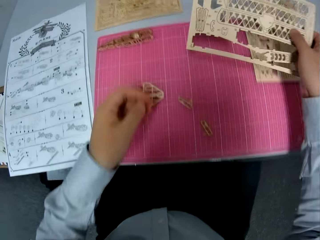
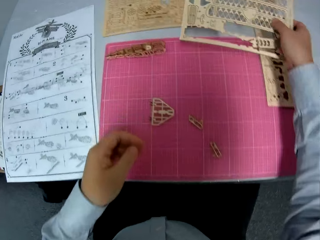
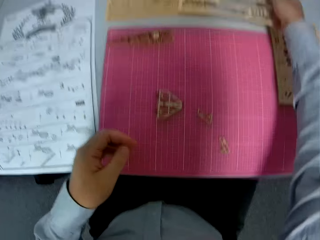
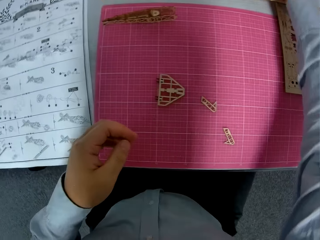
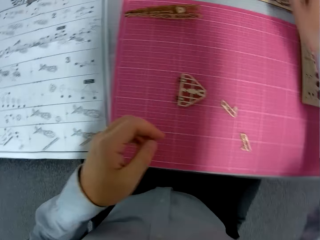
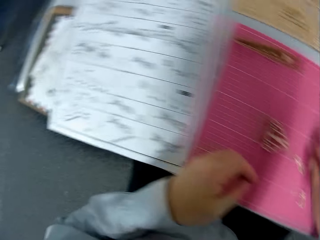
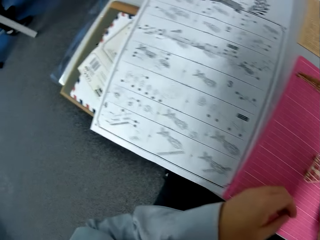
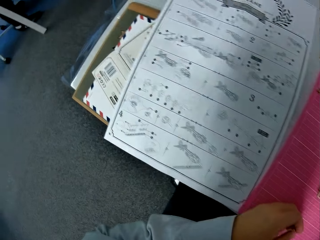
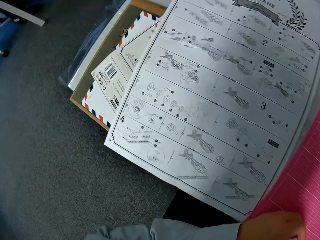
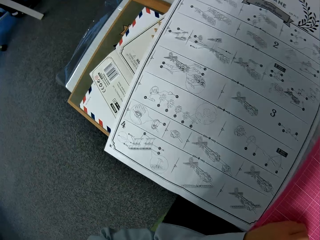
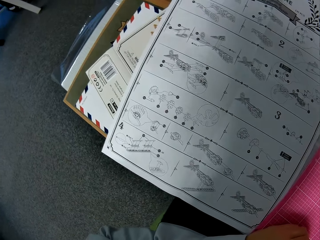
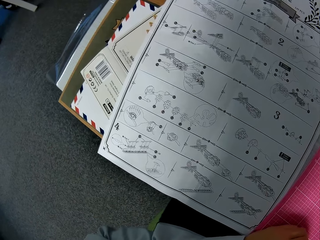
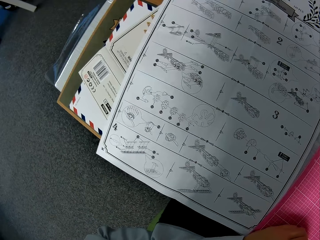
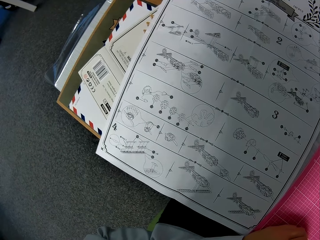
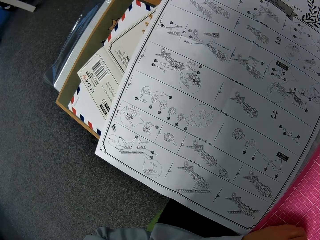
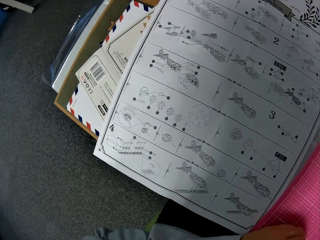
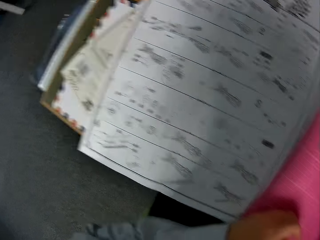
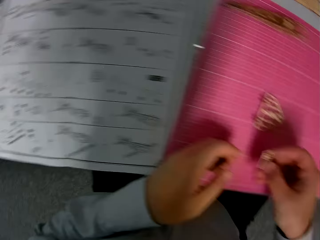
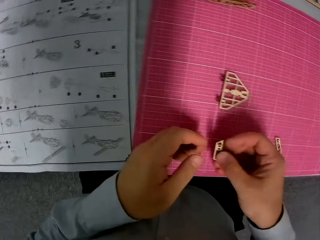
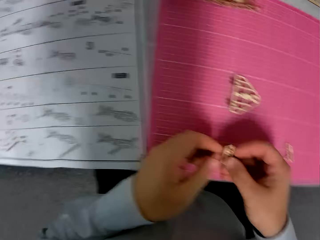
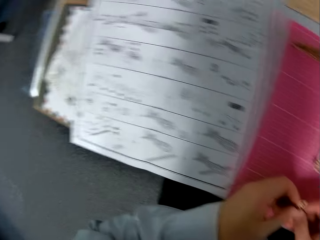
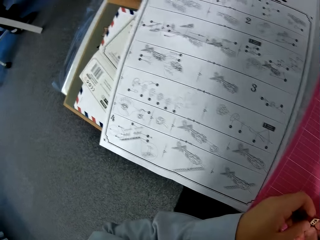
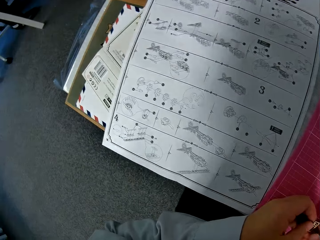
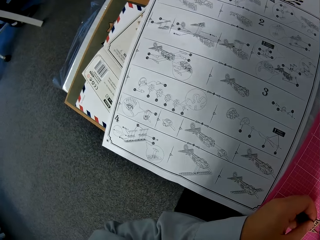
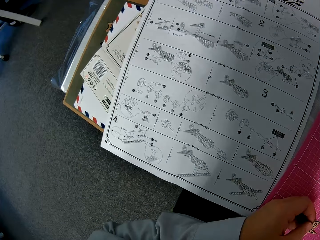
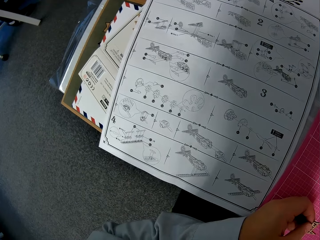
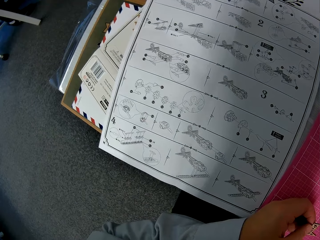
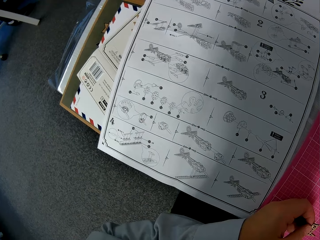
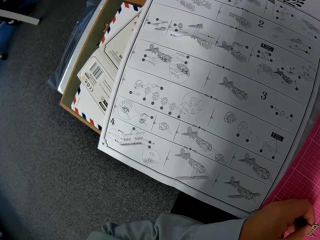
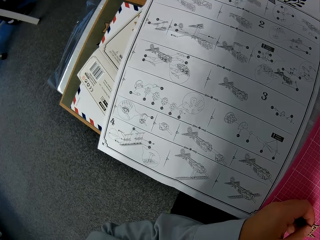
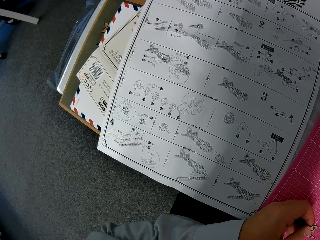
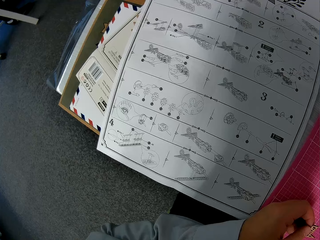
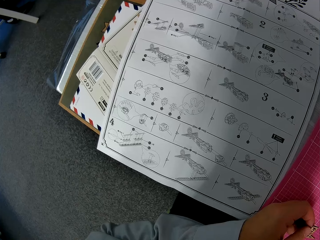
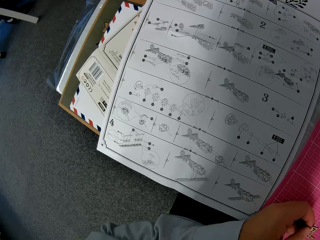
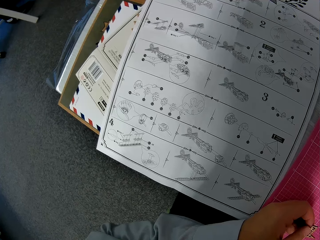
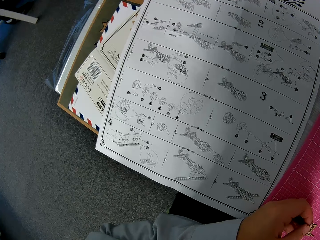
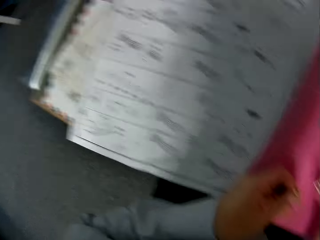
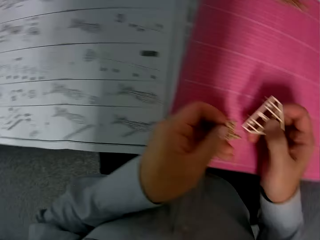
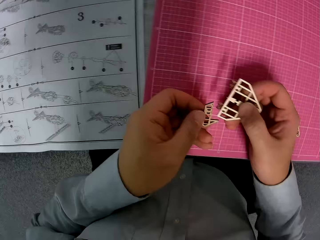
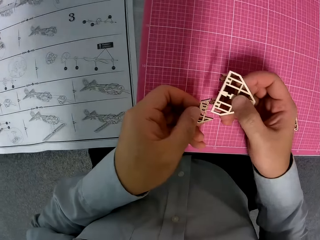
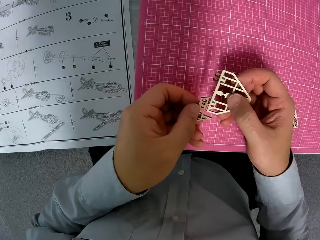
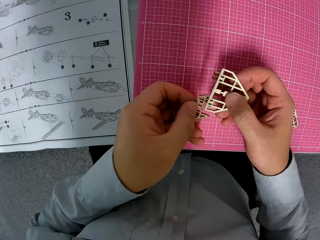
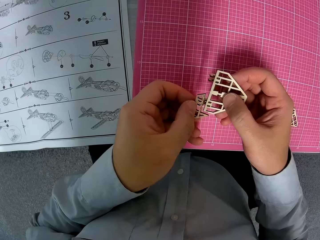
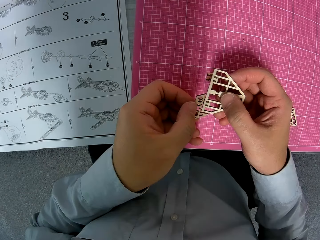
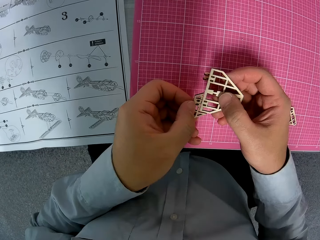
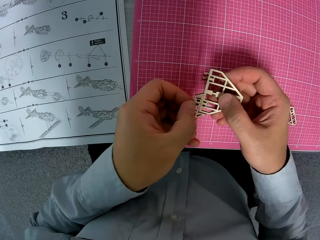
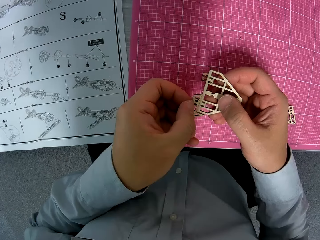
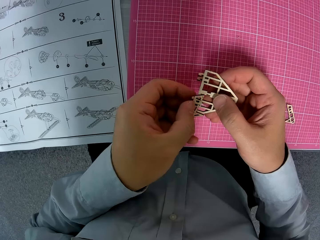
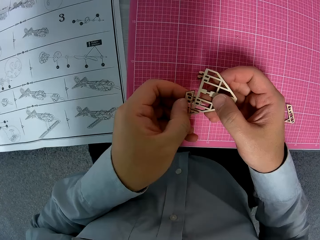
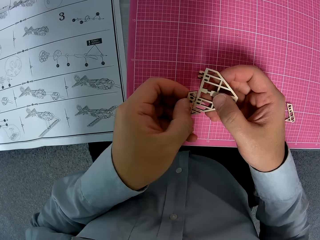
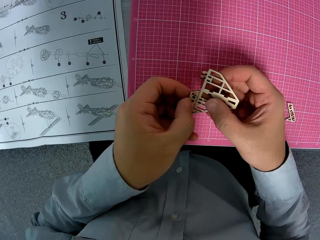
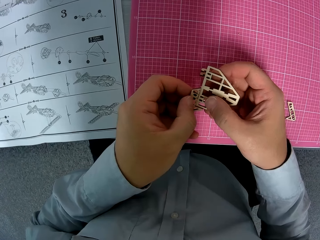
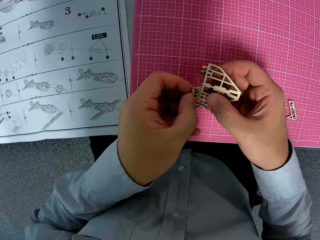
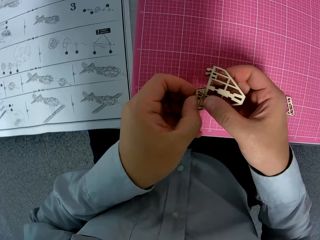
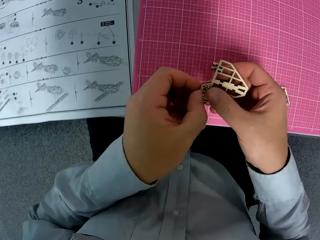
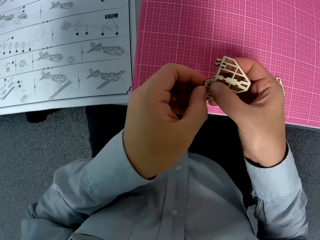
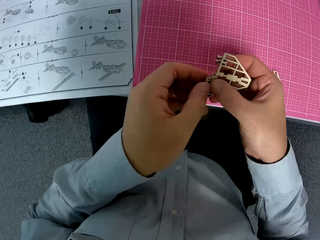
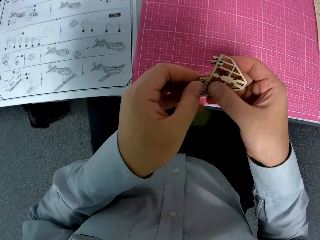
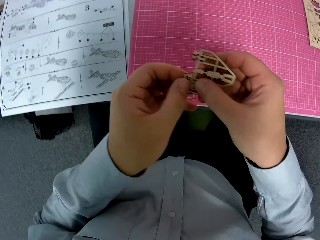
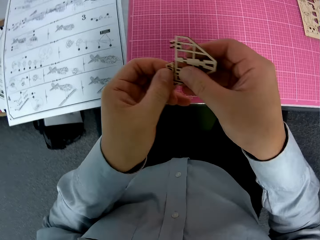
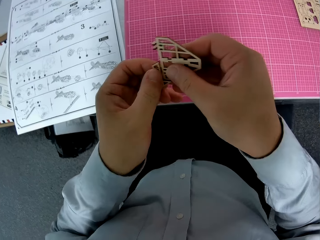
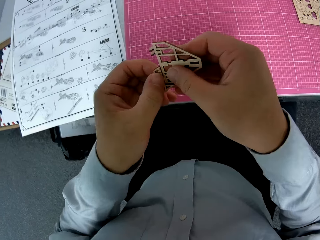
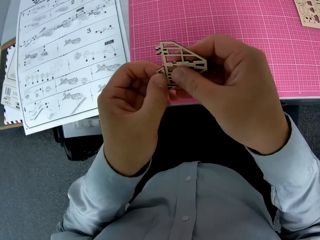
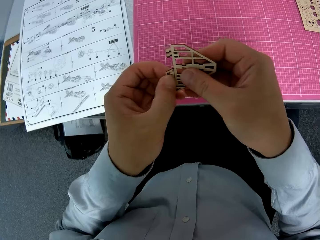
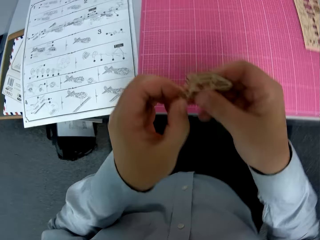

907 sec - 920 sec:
The camera wearer drops the paperwork or wooden puzzle on the table. They hold pieces of the wooden puzzle. They fix the paperwork together.

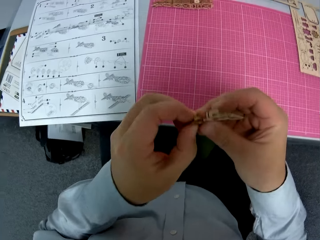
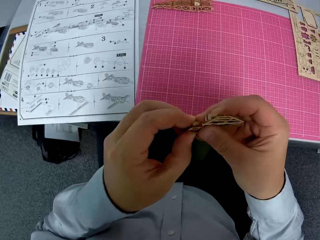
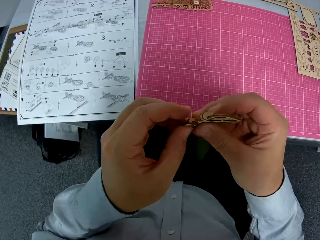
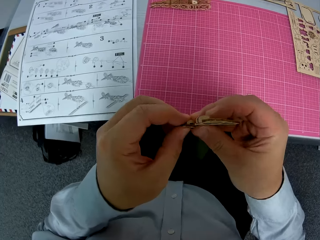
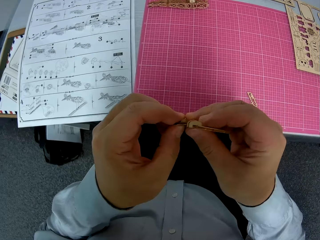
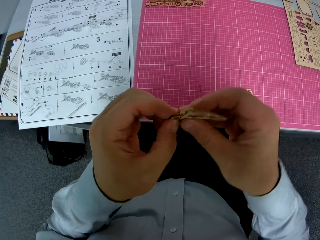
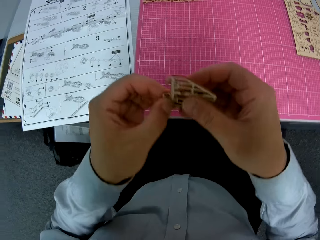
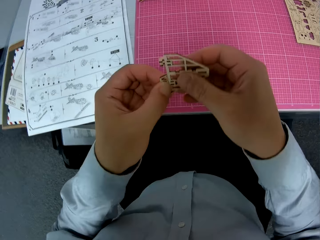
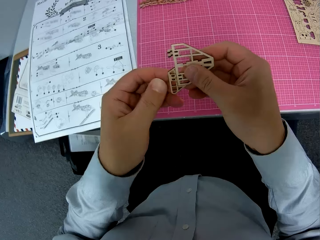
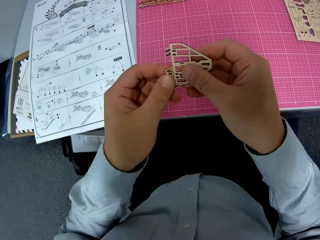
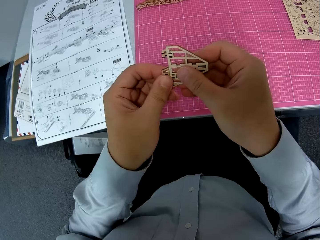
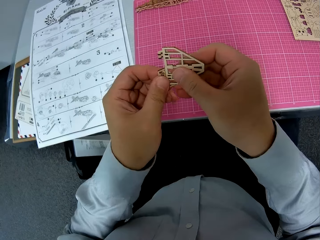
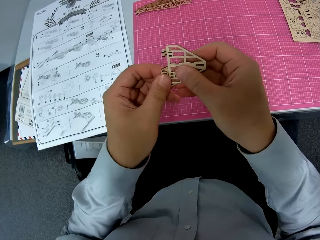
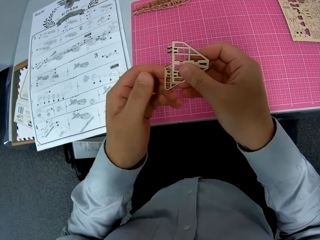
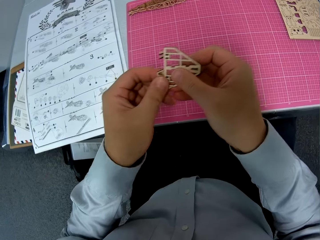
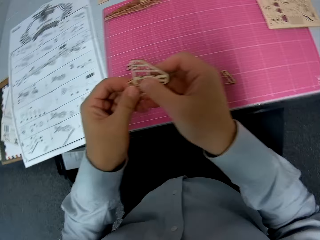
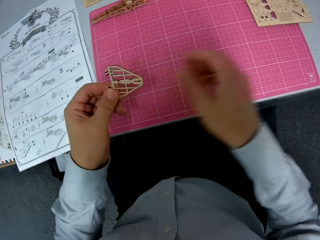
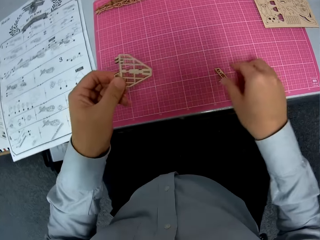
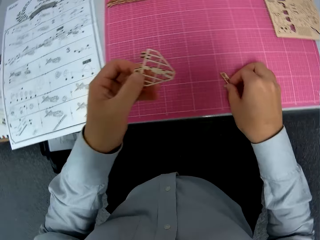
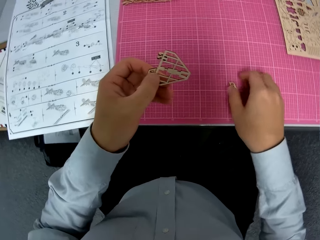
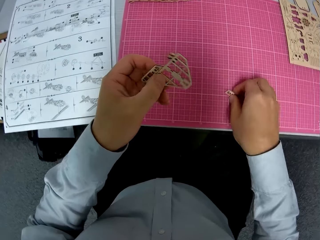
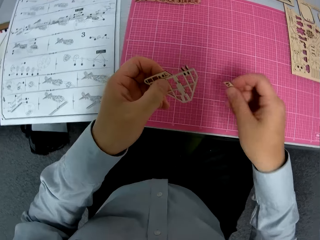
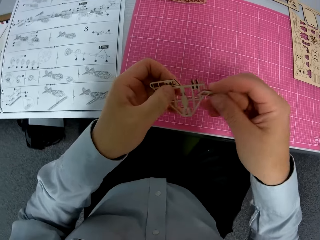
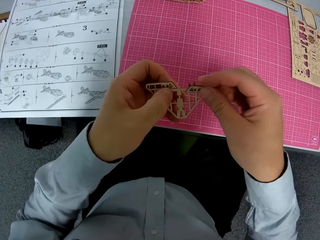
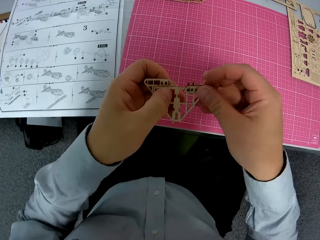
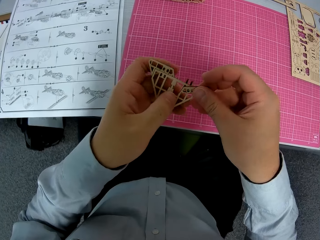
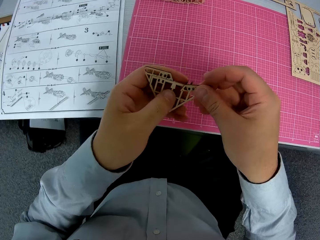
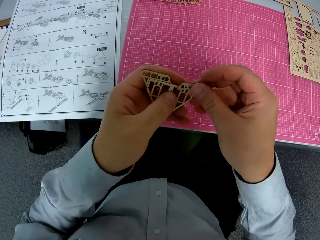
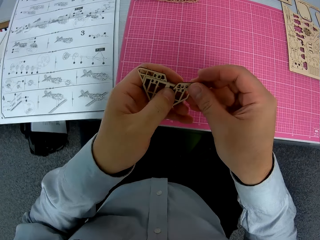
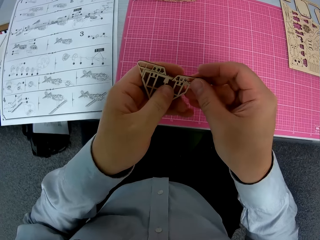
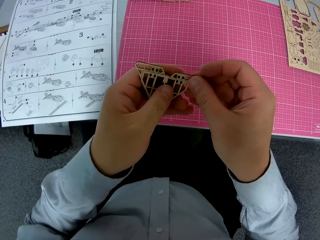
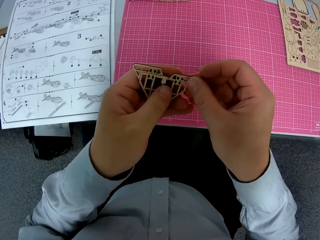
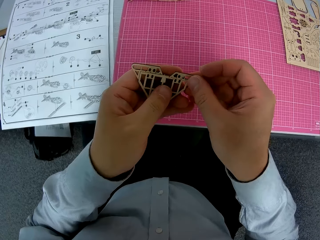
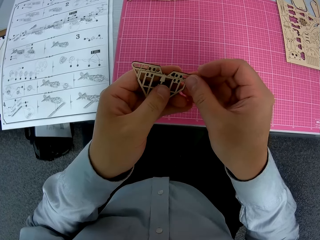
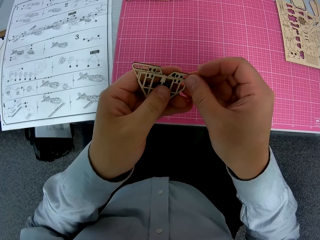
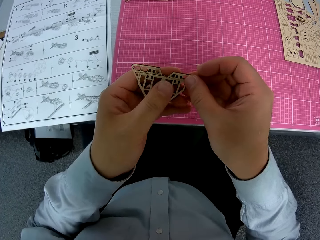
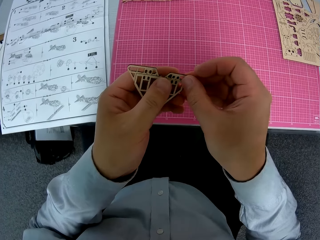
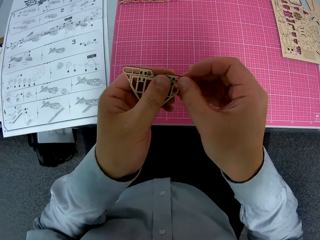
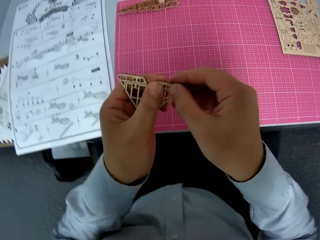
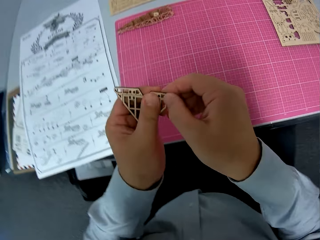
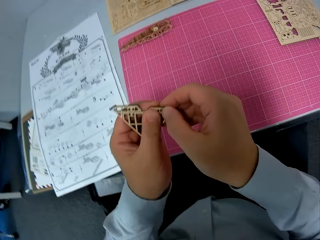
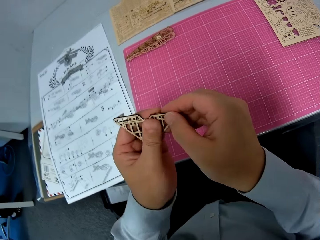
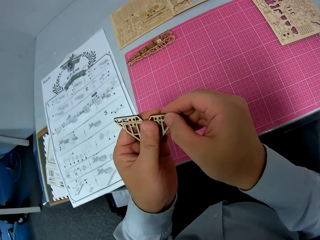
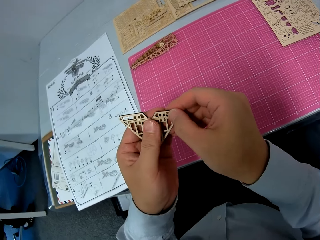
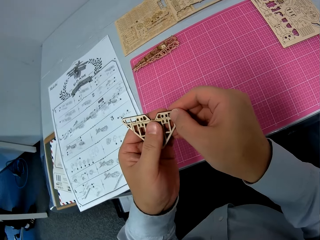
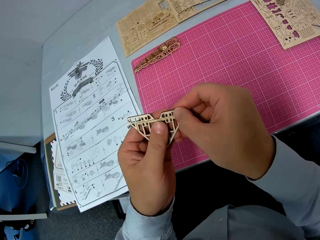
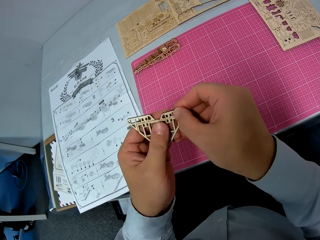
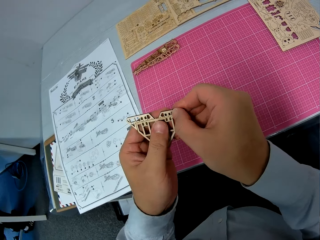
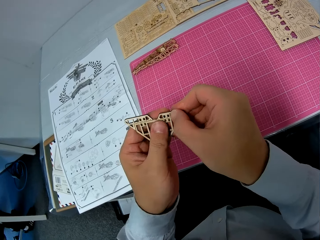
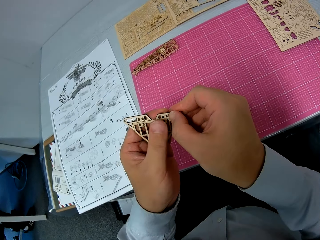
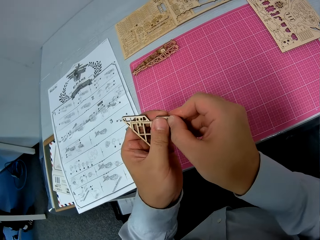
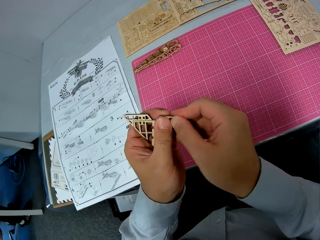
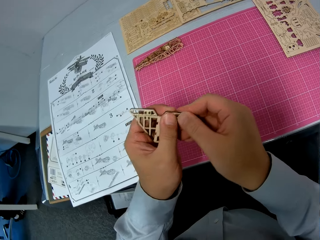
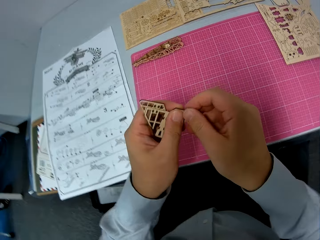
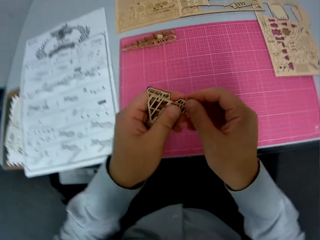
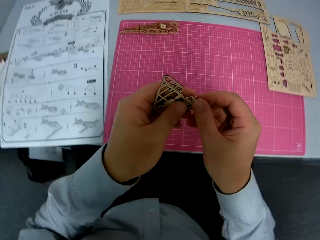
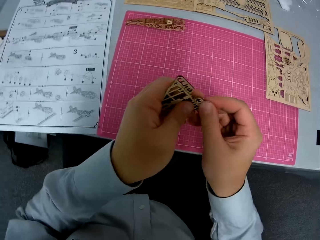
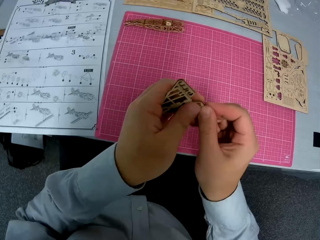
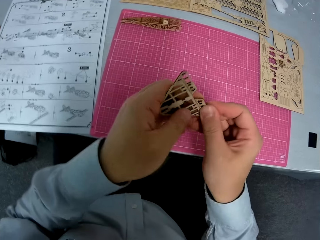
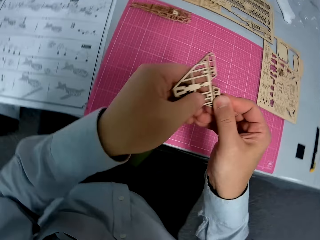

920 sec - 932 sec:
The camera wearer picks a piece of paperwork from the table. They fix the paperwork together.
